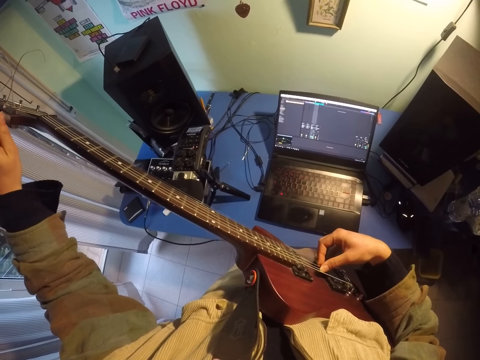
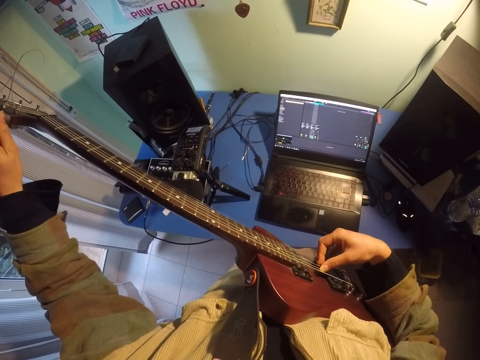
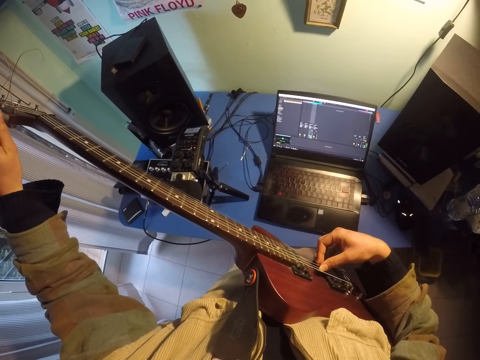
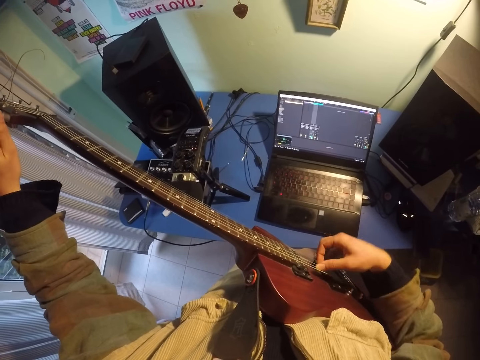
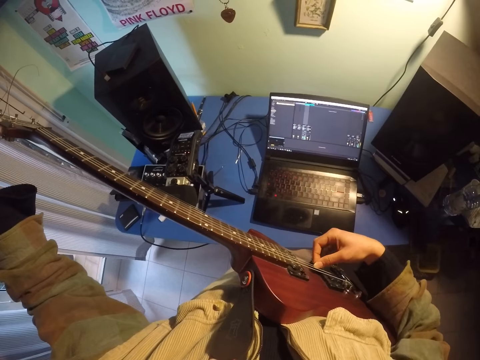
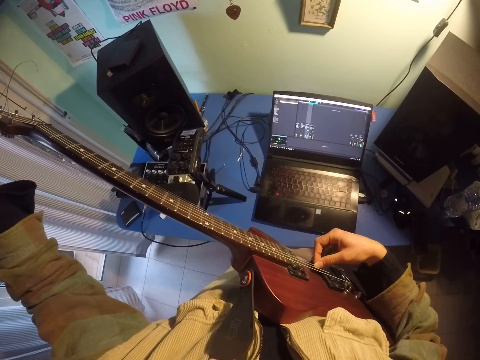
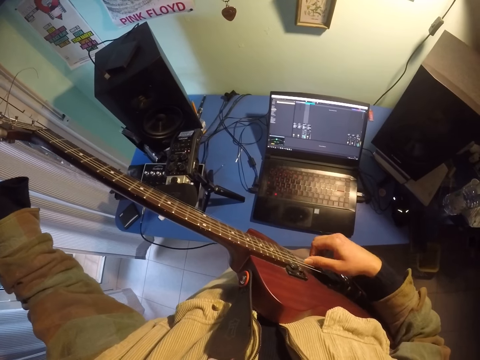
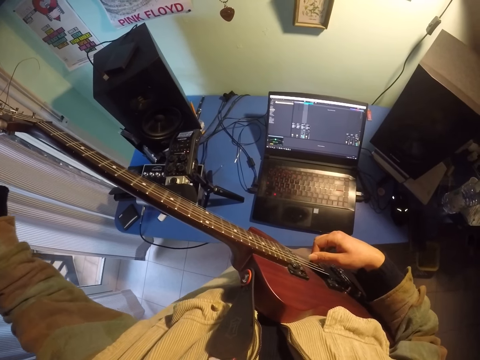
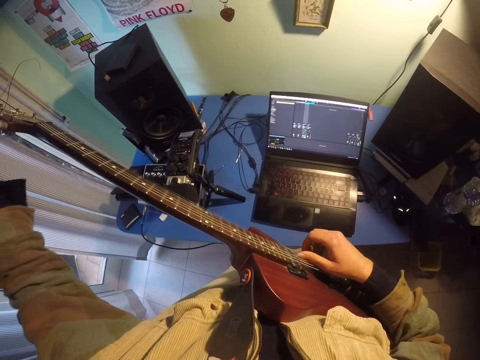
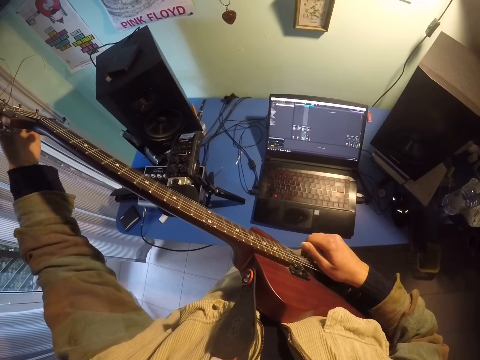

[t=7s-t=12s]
The camera wearer plays the guitar.

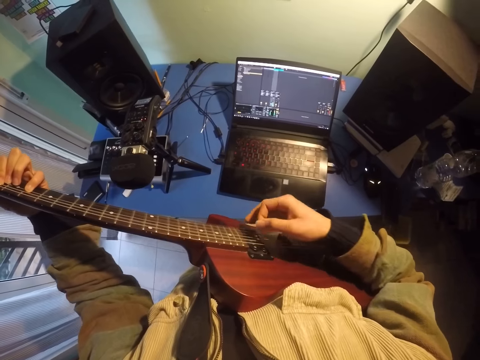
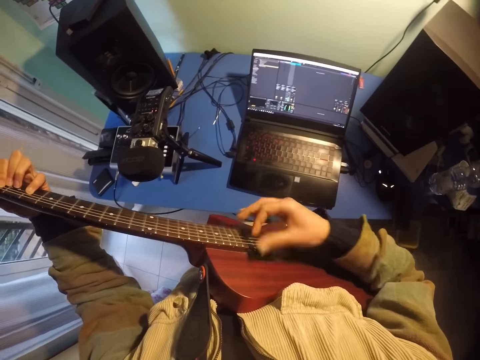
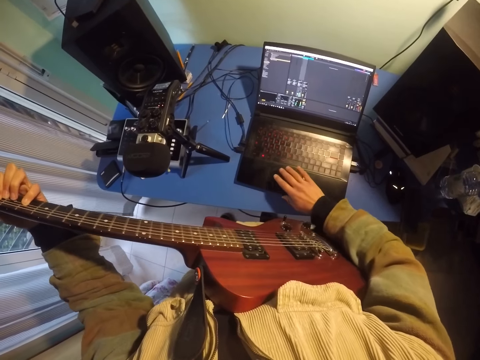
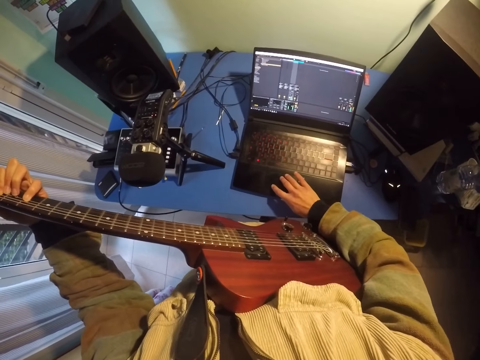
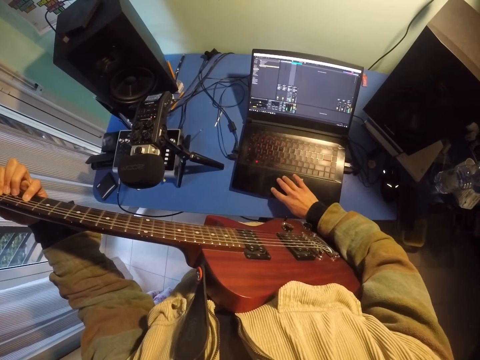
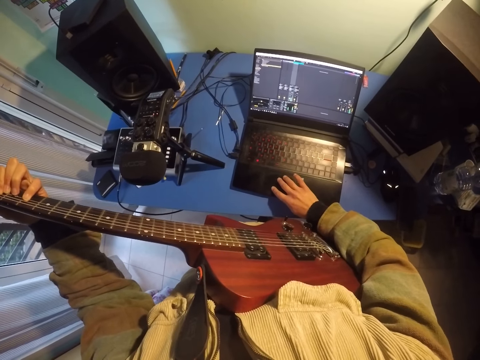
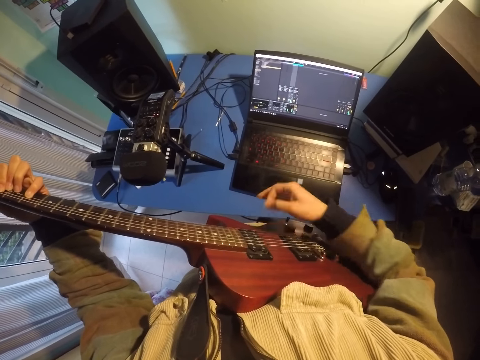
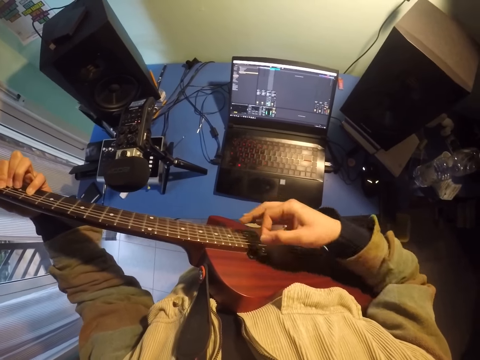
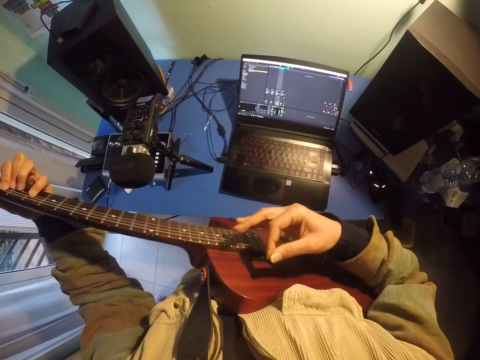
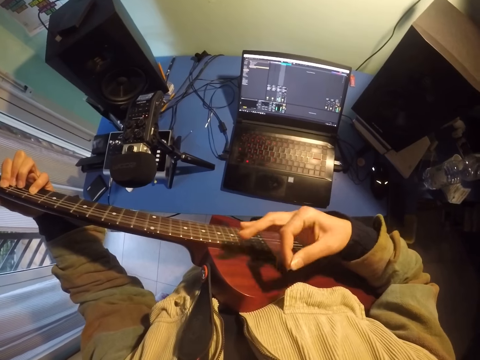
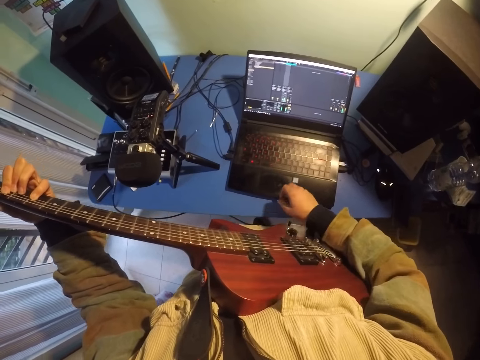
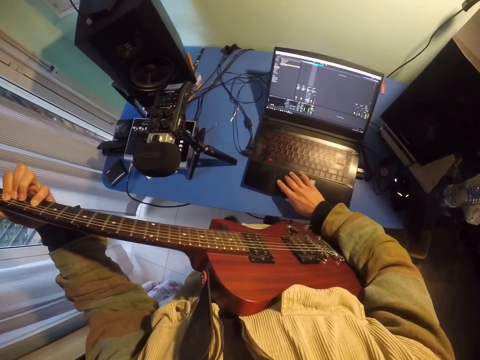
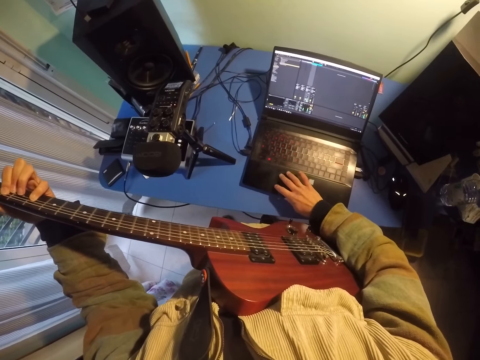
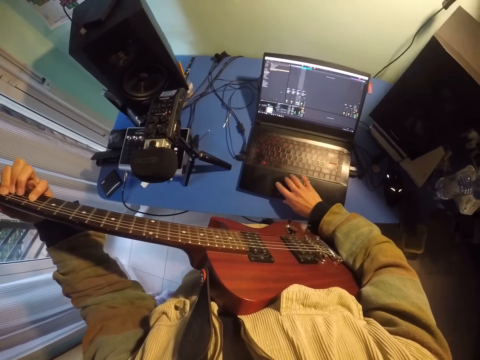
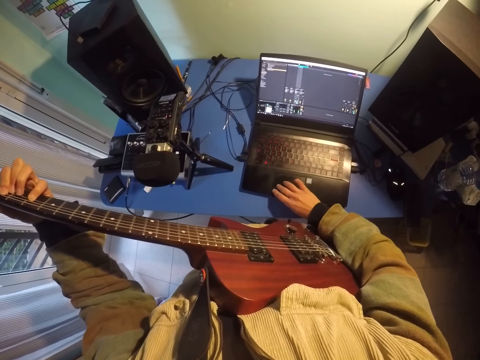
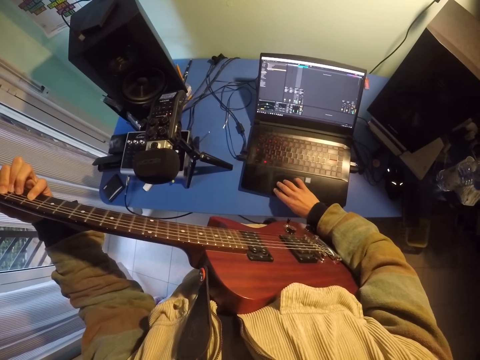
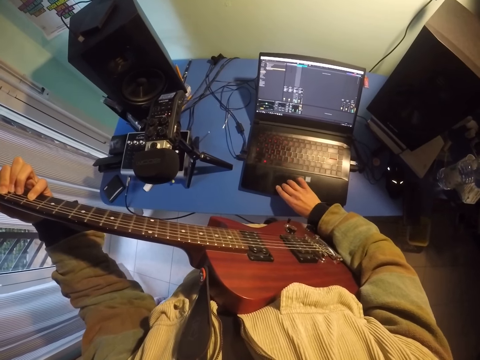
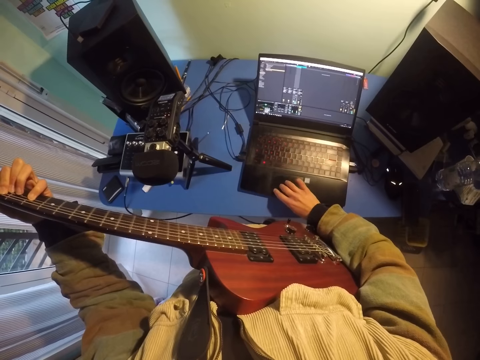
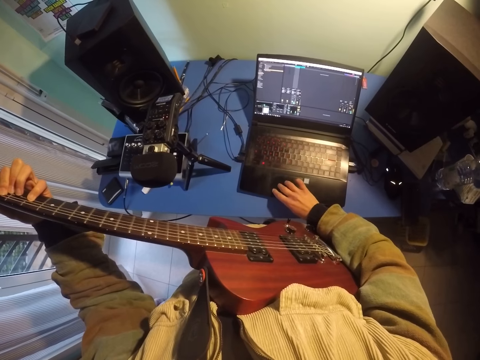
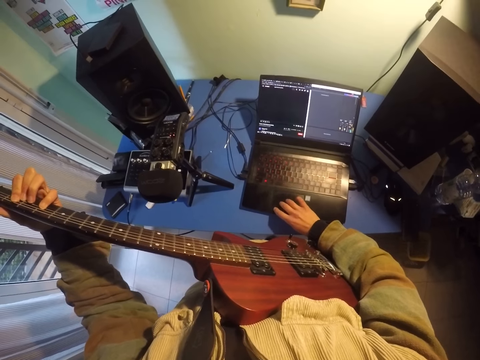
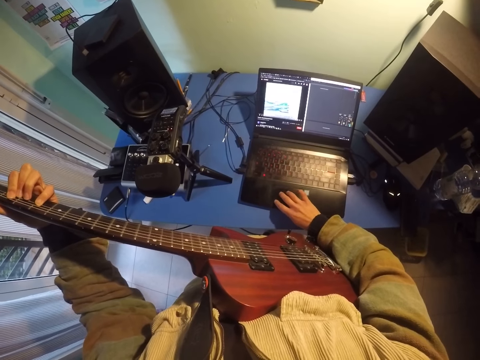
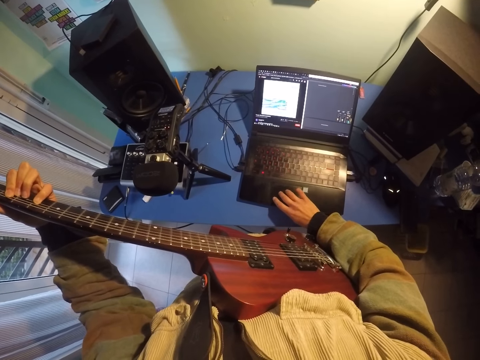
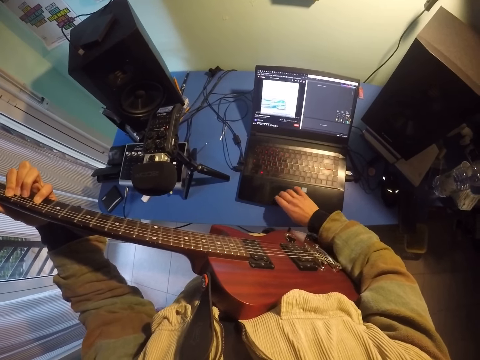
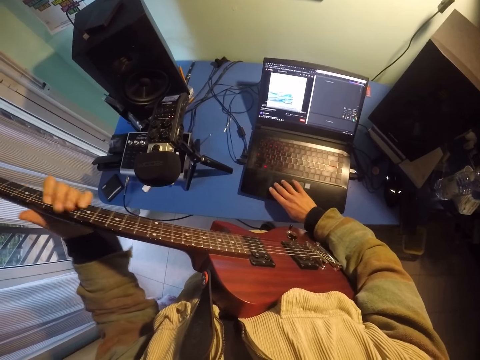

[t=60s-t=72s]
The camera wearer plays the guitar. They scroll on the laptop's touch pad. They play the guitar. They scroll on the laptop's touch pad.

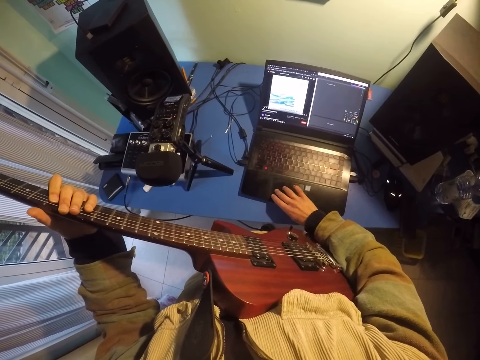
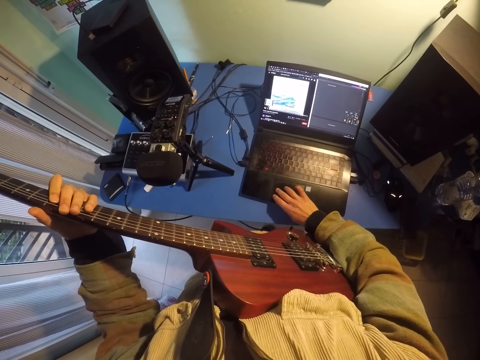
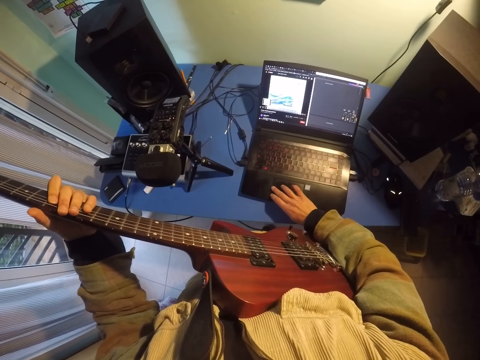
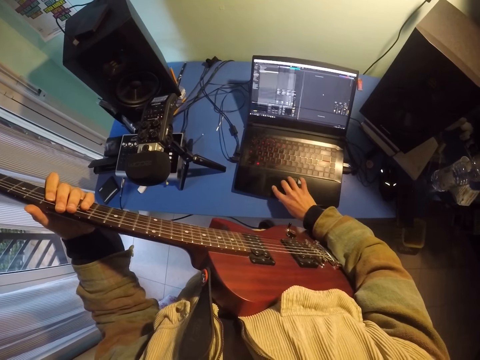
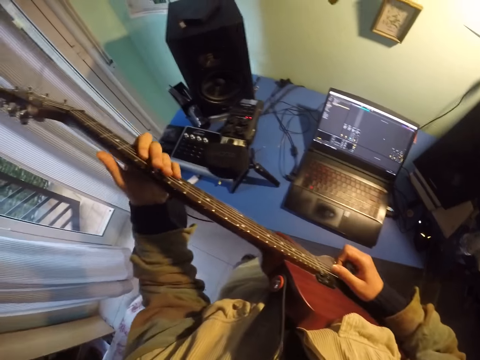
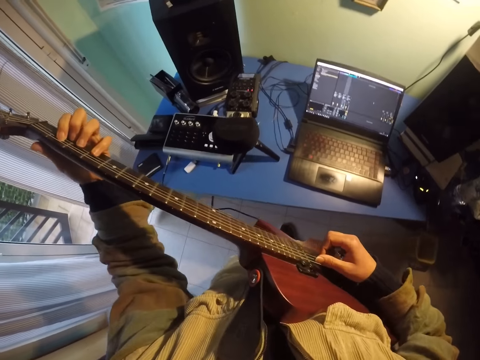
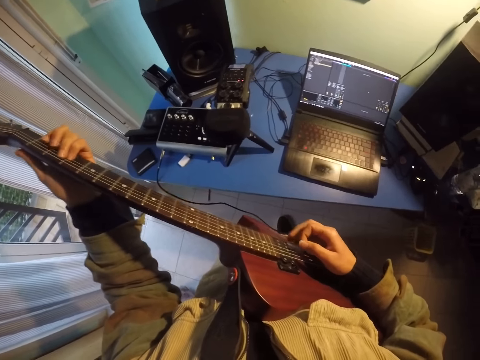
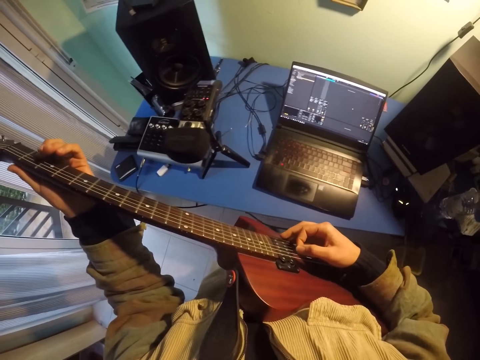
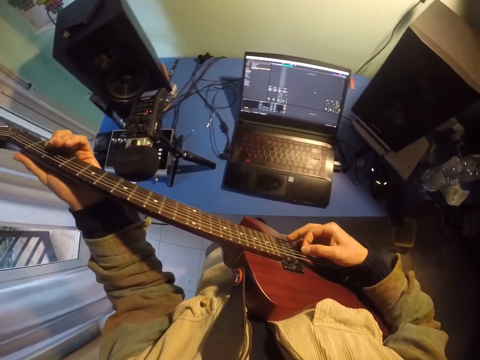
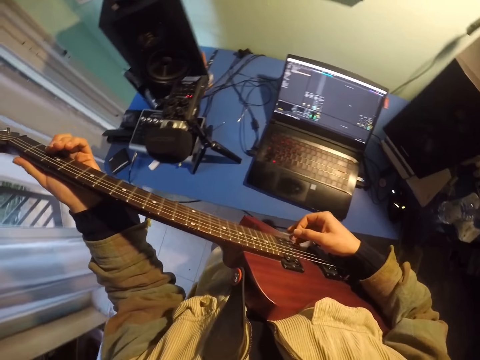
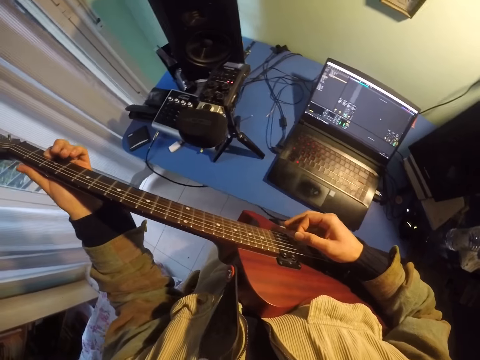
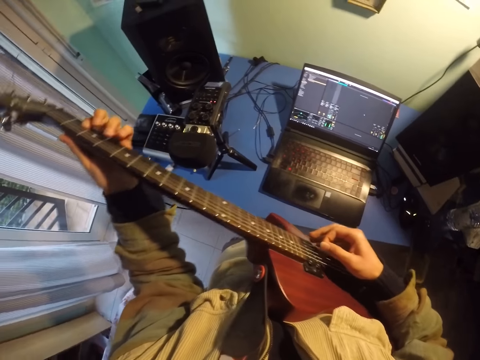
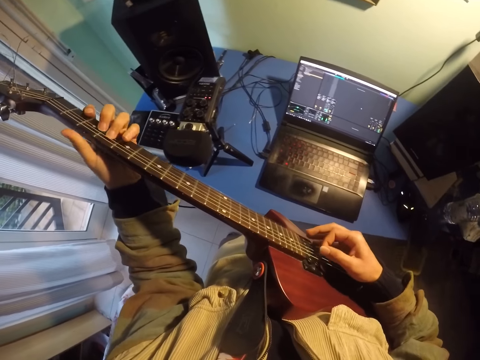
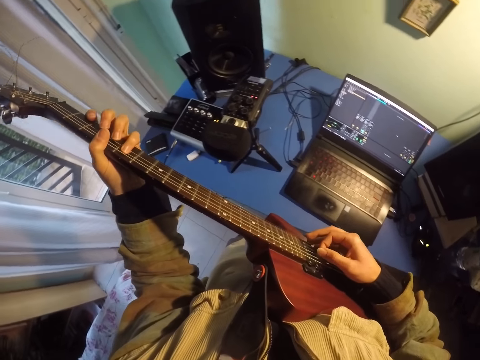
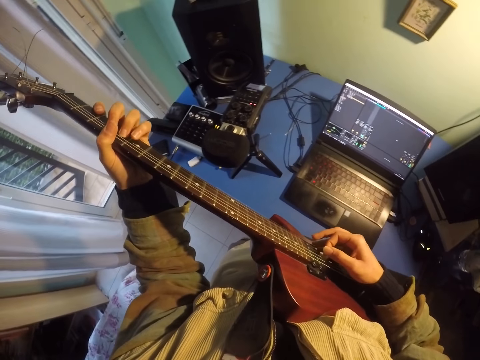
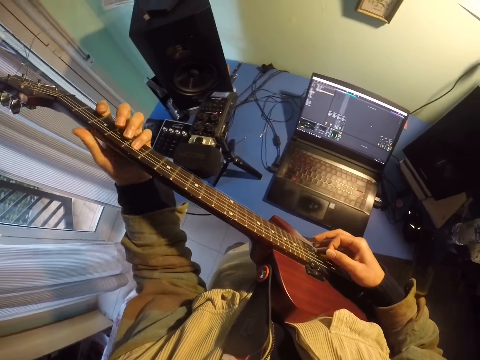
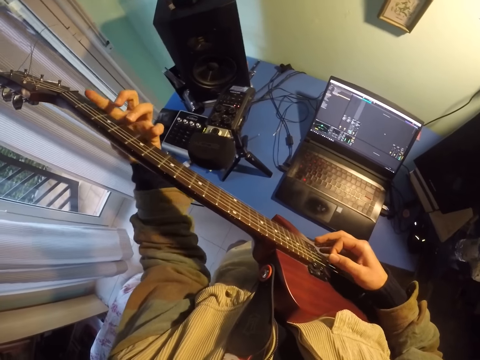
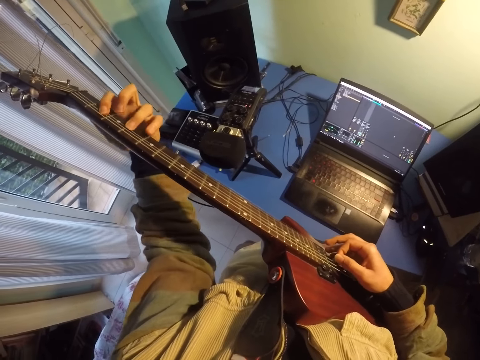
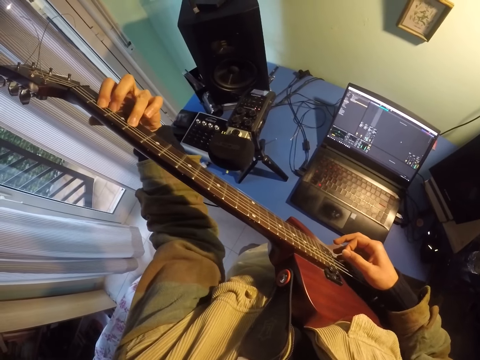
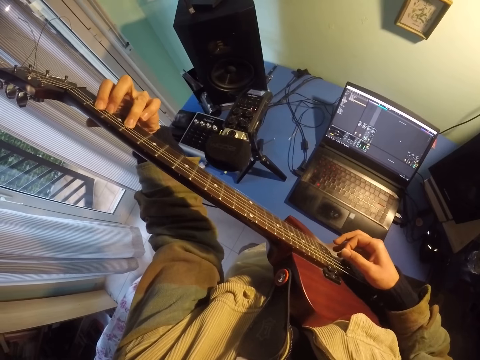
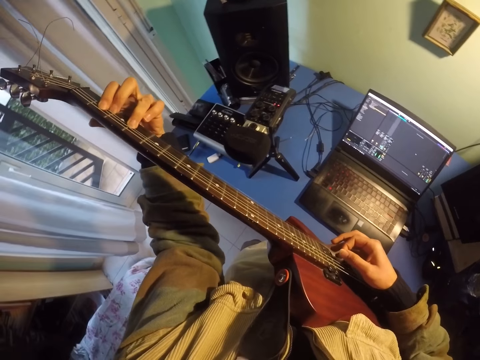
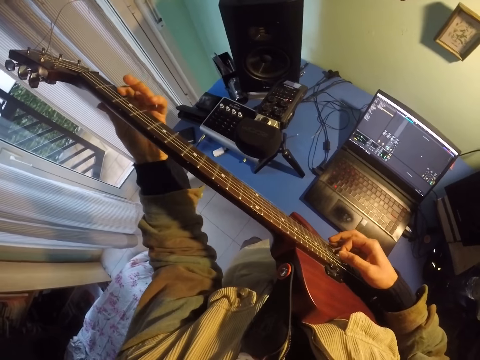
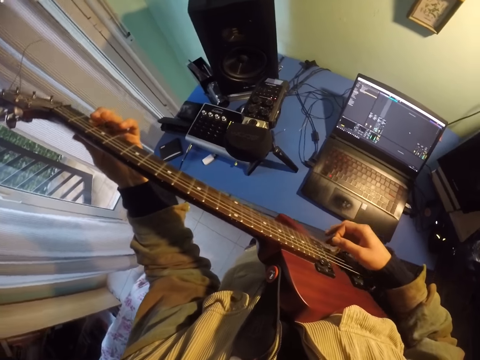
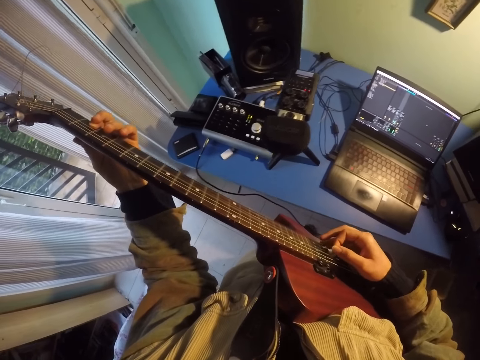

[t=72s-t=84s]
The camera wearer plays the guitar.
